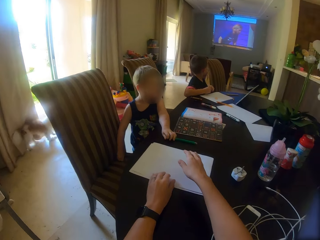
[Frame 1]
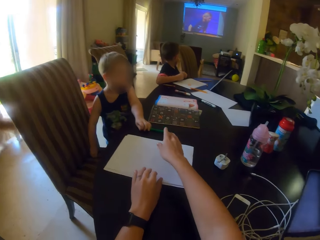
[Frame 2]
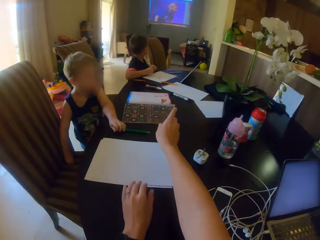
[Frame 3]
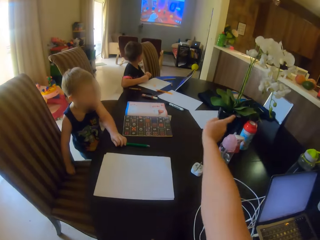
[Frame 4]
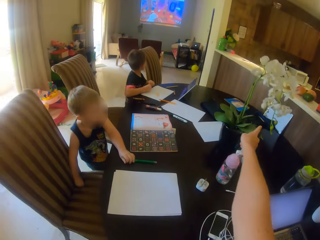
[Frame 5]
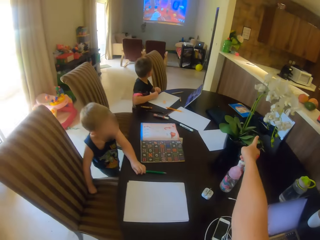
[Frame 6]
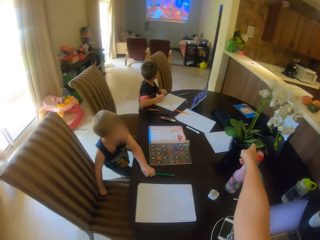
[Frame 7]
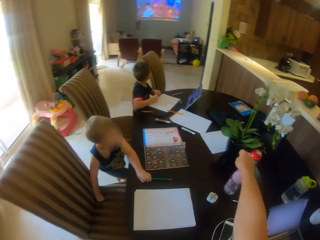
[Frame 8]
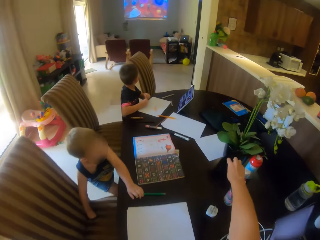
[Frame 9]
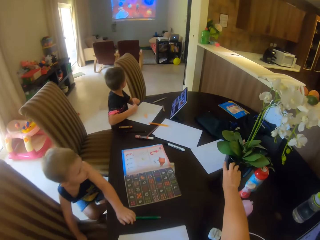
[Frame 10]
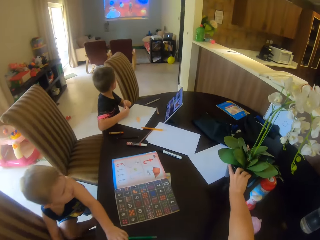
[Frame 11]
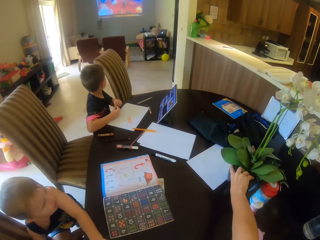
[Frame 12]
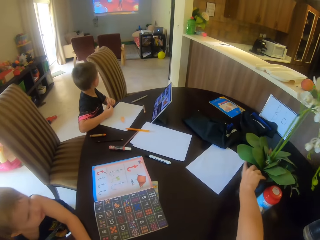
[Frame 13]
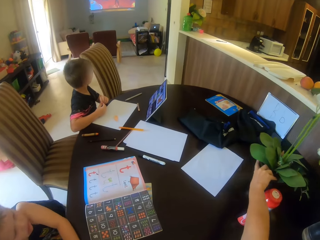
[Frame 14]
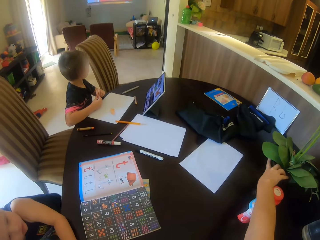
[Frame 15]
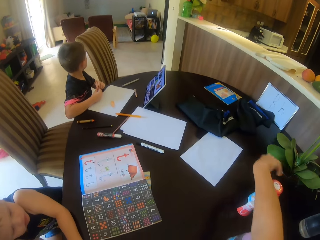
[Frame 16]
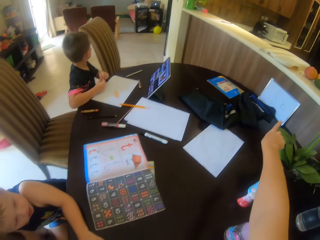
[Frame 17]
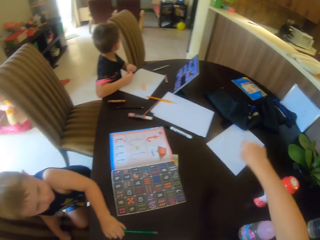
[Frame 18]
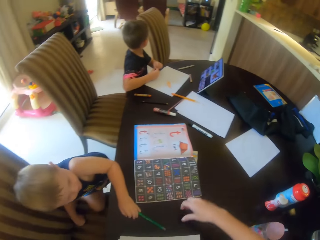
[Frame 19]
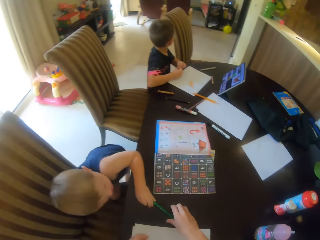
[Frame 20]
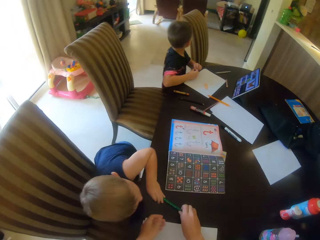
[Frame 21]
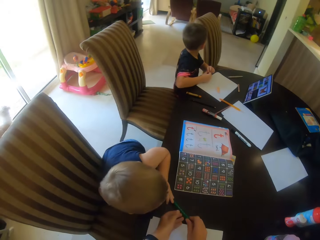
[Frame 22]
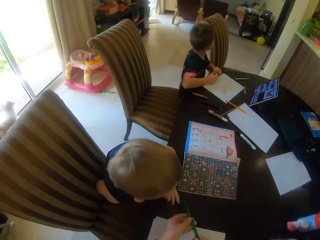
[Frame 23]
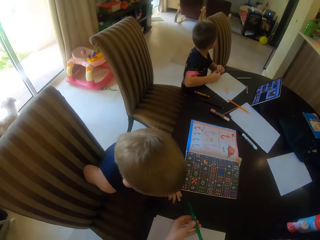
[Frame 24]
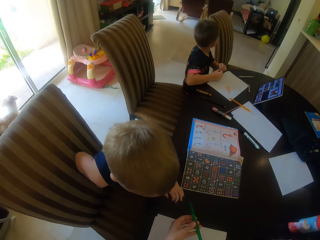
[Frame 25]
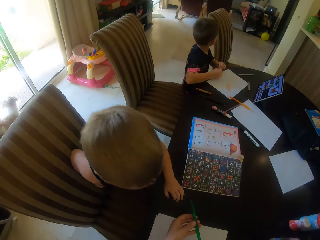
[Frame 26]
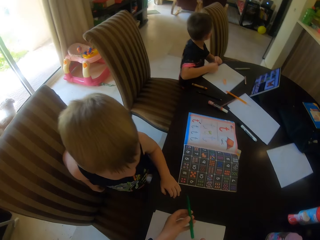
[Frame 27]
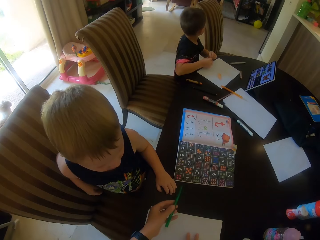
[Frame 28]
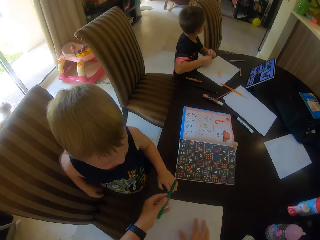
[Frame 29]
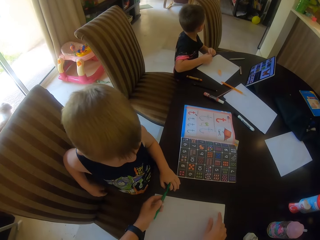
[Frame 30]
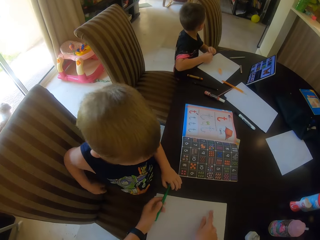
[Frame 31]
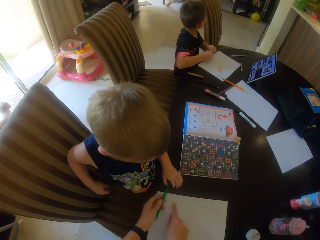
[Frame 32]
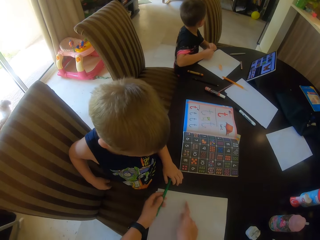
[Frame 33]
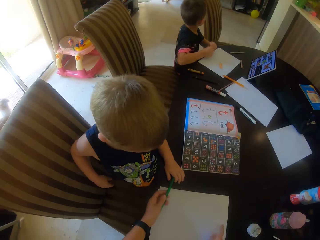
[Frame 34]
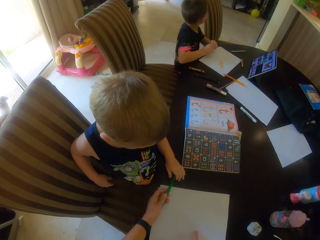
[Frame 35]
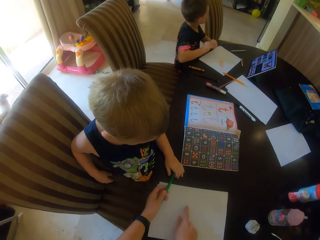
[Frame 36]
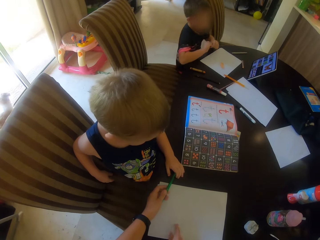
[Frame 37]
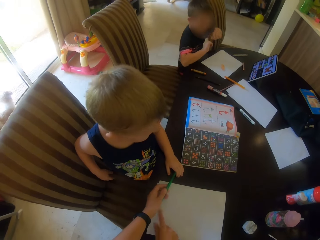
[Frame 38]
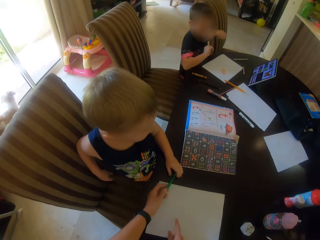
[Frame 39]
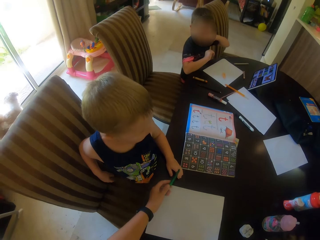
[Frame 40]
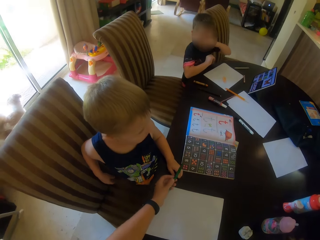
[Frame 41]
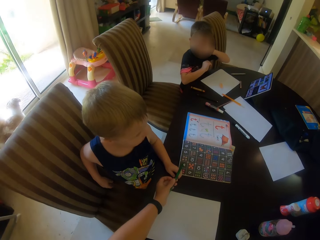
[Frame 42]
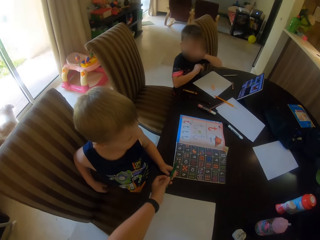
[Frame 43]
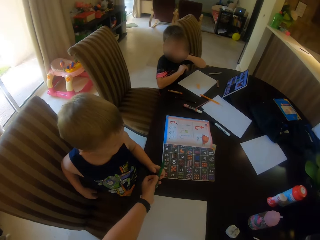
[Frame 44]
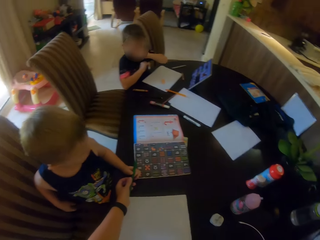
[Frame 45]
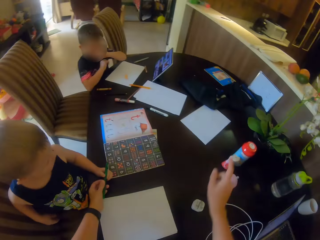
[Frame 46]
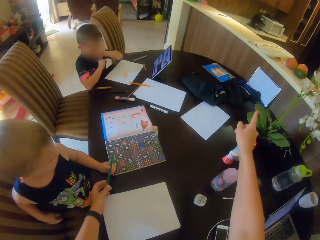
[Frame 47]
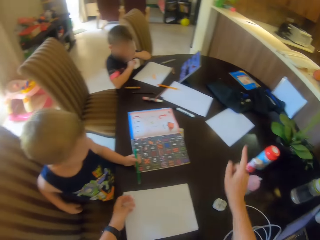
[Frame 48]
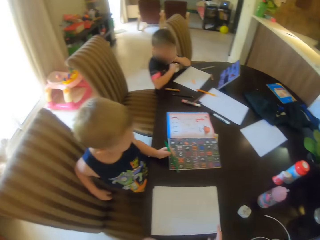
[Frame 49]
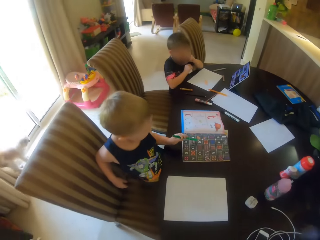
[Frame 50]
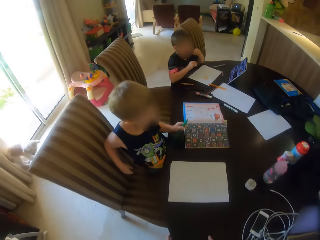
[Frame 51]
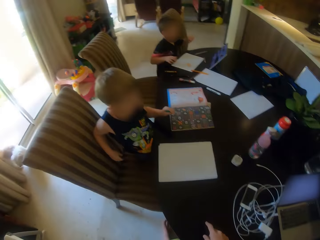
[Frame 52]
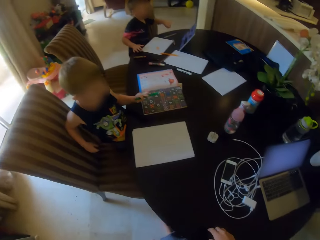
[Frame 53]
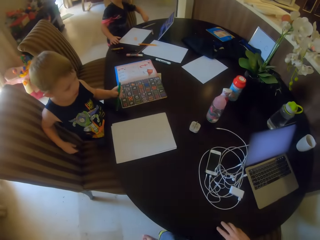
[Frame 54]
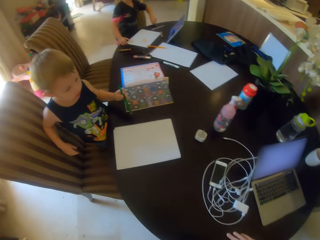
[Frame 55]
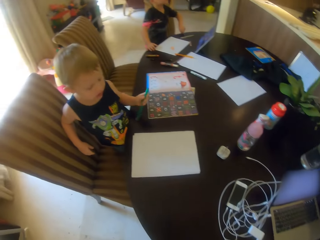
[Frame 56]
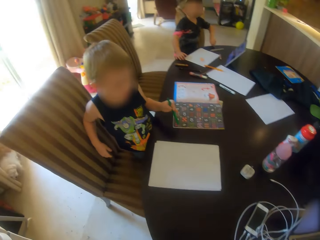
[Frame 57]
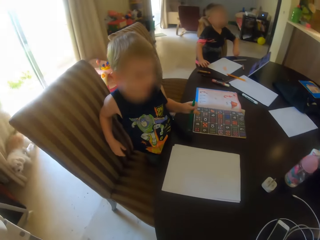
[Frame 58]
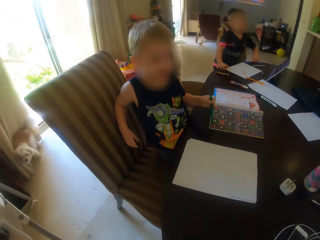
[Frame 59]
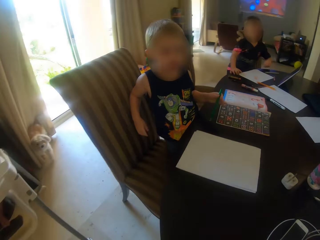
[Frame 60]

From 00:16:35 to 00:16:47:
The camera wearer gestures with his hand. He points. He moves the flowerpot. He gestures with his hand. He picks up a pencil. He holds the pen. He moves the paper. A child holds the pen. The camera wearer gestures with his hand. He points.

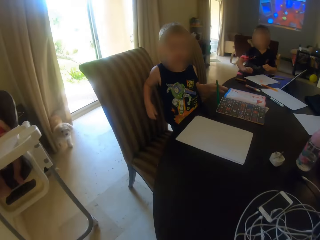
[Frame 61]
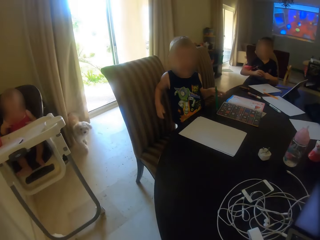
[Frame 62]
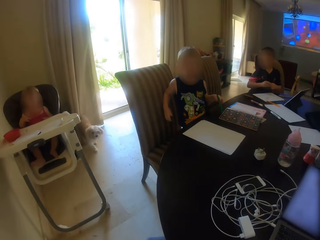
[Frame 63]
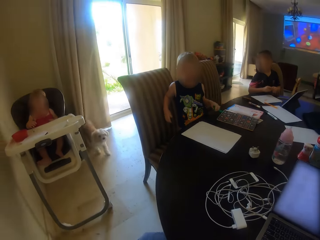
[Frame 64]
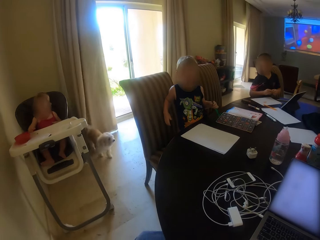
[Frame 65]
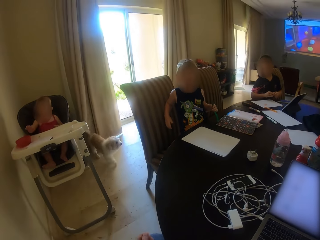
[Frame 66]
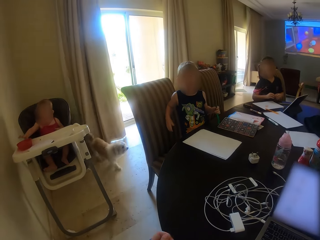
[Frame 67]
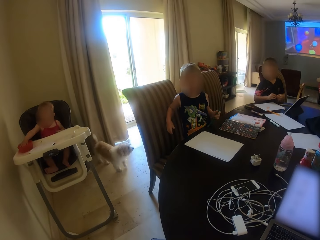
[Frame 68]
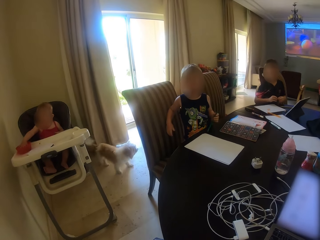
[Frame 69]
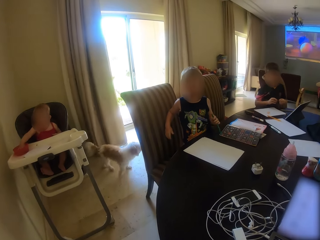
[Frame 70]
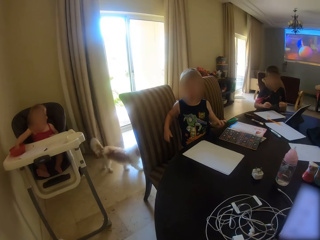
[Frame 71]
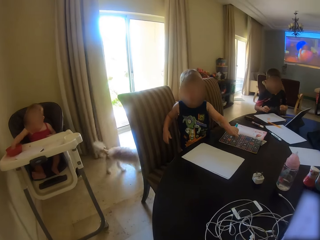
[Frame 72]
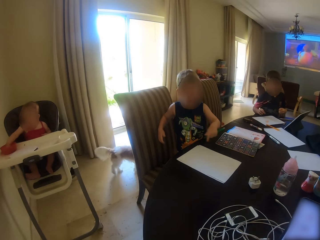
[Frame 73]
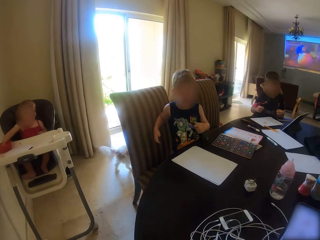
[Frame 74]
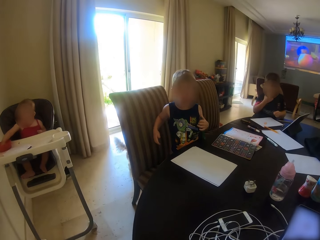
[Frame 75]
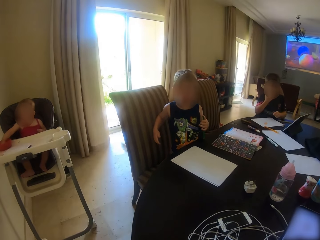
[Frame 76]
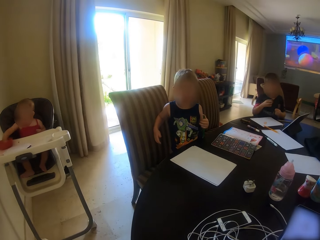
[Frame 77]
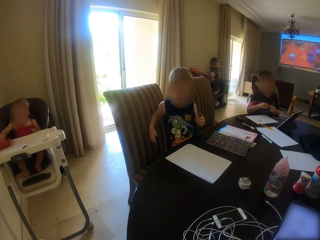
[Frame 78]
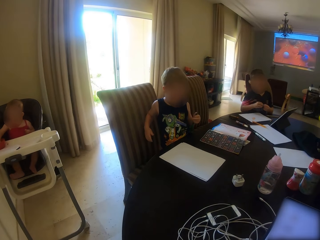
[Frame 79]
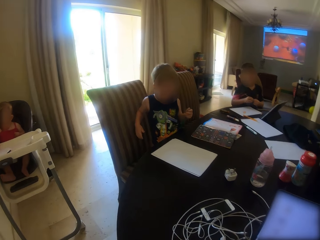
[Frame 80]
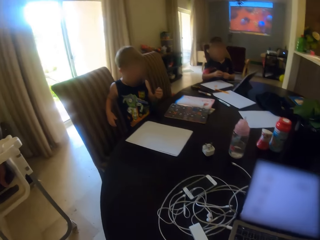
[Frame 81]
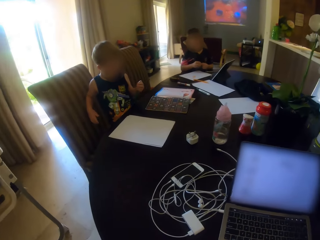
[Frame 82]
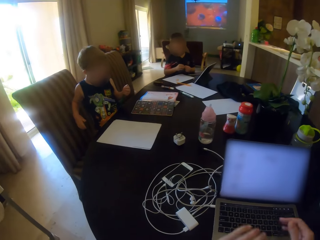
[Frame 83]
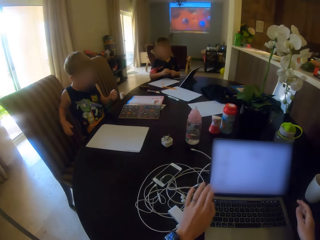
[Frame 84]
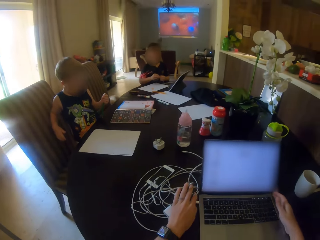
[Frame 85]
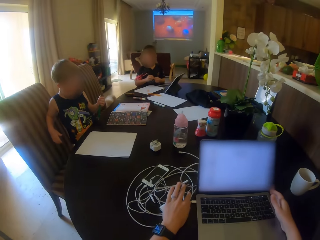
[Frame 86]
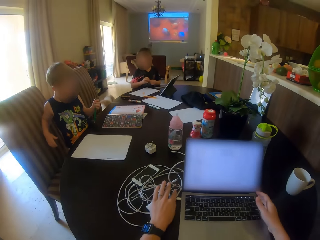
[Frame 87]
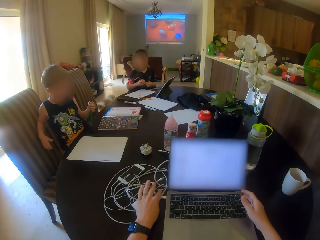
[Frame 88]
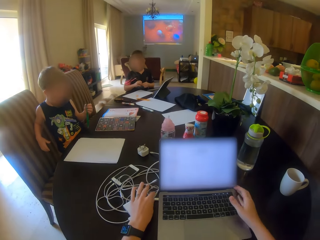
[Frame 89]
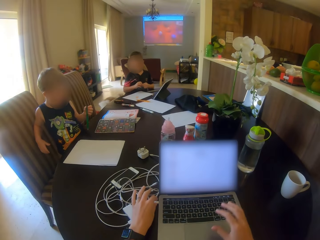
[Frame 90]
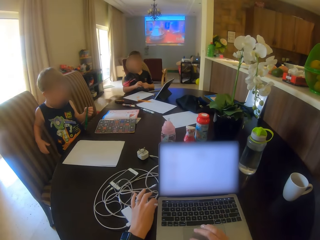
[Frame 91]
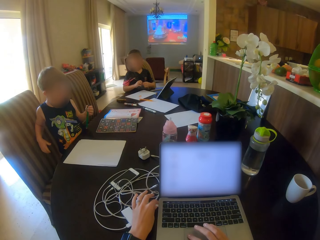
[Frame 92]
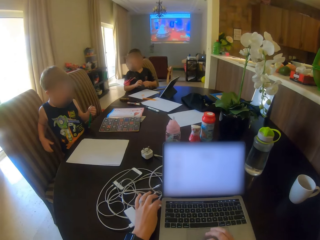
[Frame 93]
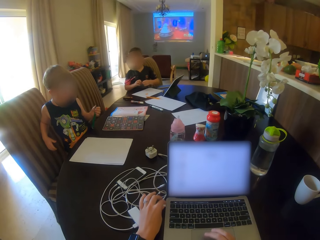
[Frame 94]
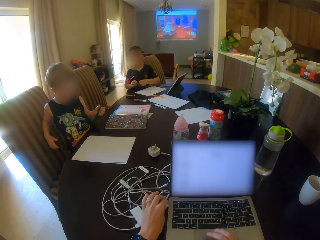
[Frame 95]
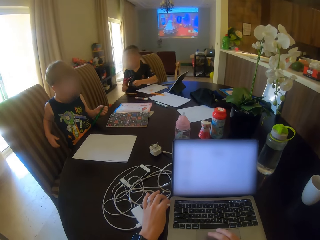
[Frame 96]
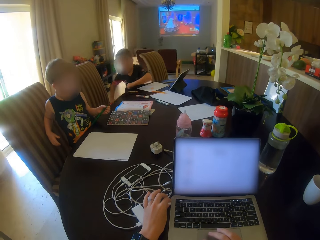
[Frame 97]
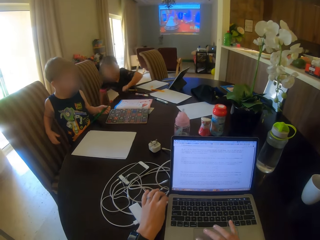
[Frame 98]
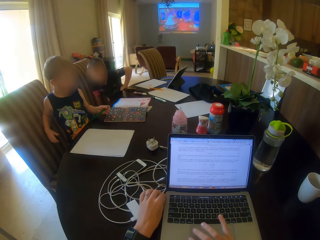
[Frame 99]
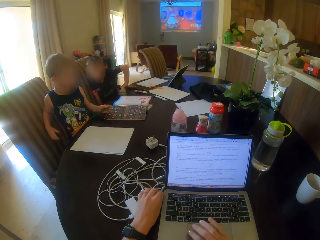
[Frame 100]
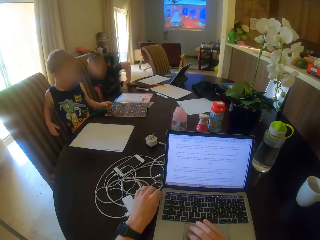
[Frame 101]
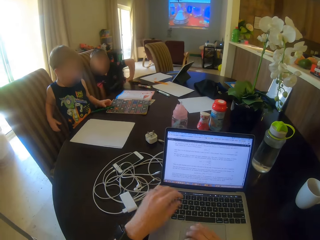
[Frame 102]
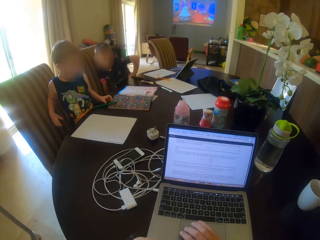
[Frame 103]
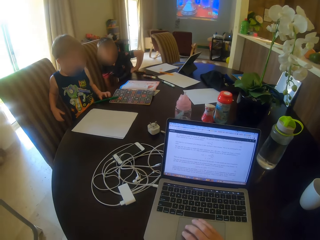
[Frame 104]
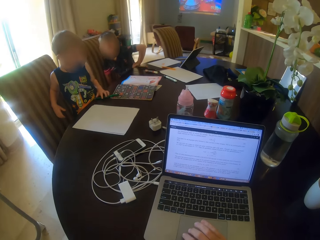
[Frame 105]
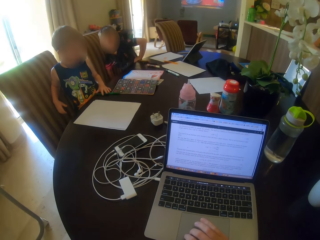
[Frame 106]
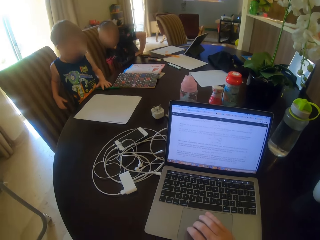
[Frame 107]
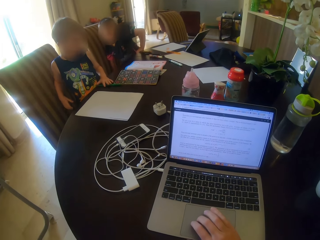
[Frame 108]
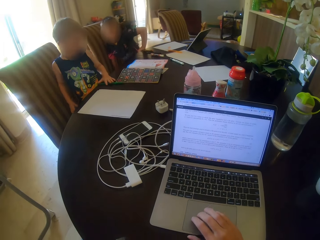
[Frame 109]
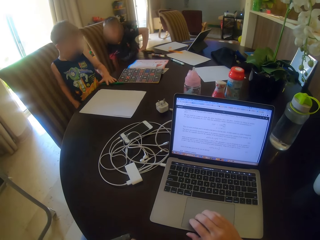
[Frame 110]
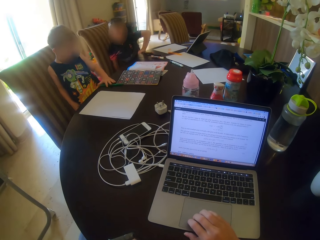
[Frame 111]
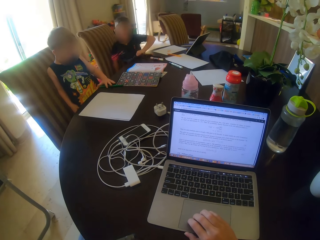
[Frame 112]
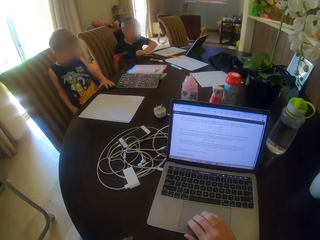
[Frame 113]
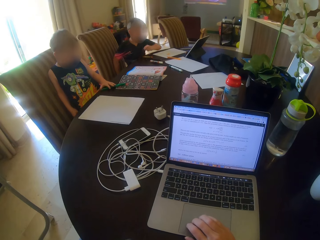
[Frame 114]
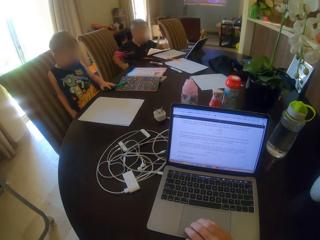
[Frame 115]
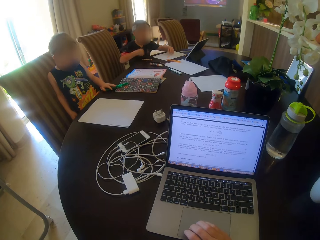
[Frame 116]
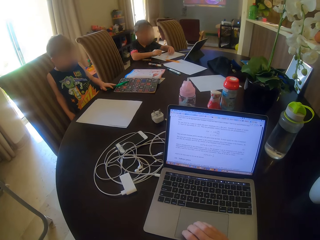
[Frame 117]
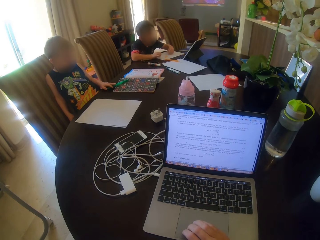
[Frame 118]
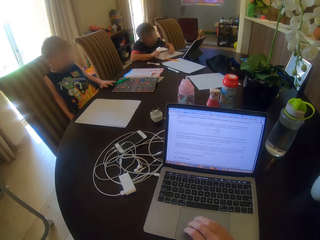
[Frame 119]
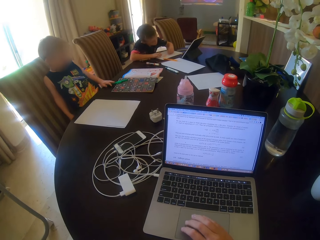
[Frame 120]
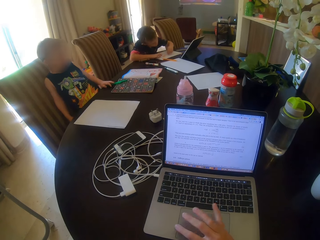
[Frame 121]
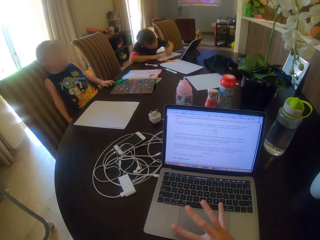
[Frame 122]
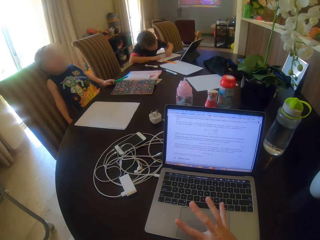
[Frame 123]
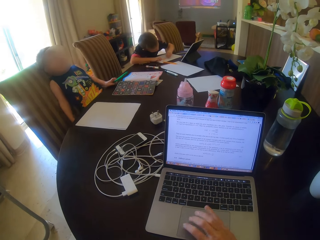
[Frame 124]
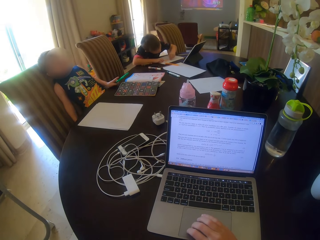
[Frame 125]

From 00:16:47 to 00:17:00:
A child holds the pen. The camera wearer sits on the chair. They look at another child. The first child gestures with his hand. The camera wearer moves the laptop. They touch the touchpad. A third child sits on the chair. The camera wearer taps the laptop.
